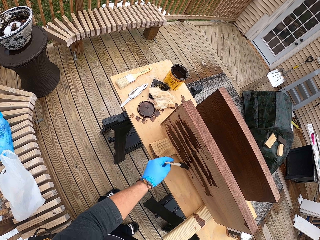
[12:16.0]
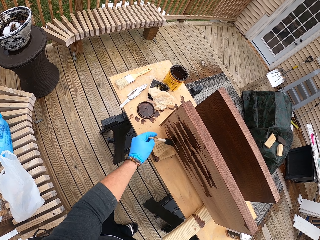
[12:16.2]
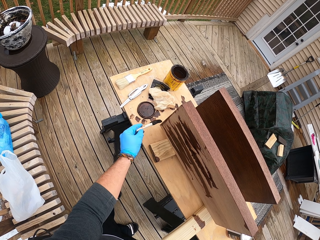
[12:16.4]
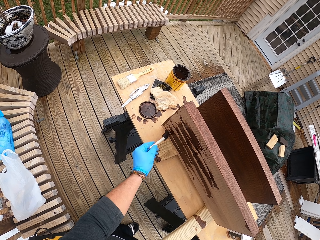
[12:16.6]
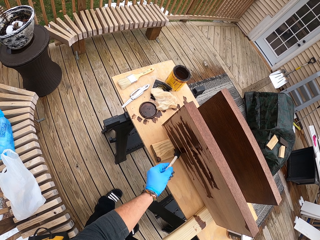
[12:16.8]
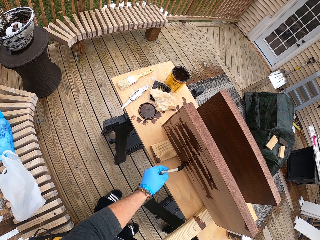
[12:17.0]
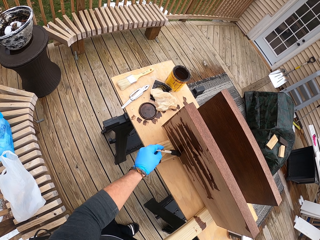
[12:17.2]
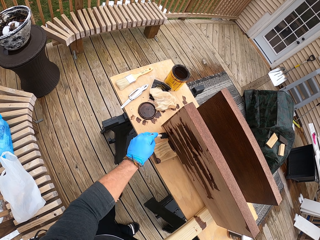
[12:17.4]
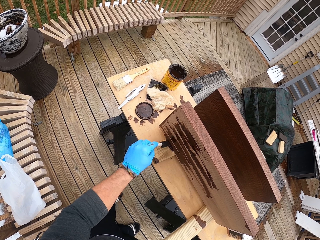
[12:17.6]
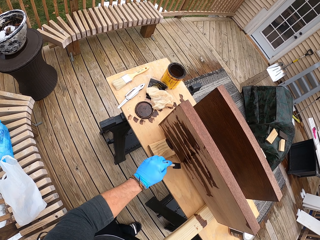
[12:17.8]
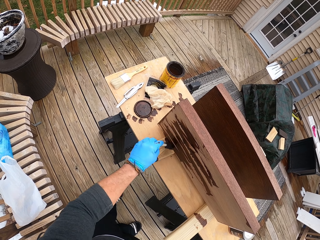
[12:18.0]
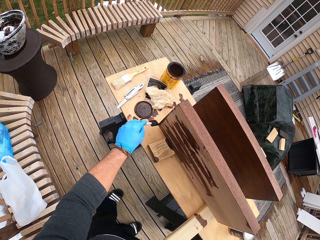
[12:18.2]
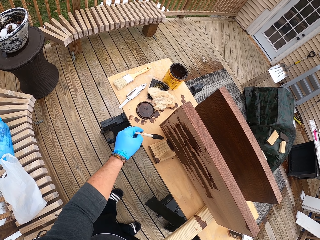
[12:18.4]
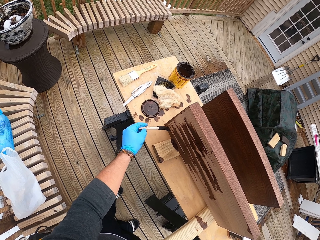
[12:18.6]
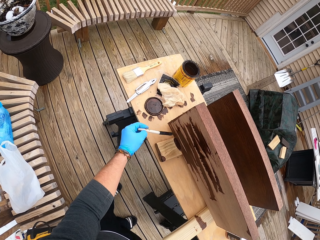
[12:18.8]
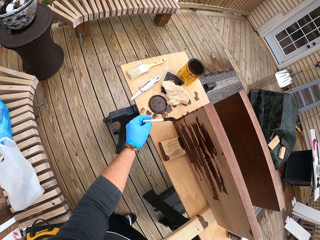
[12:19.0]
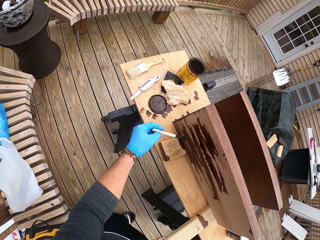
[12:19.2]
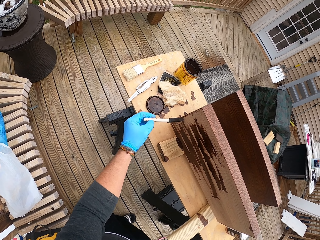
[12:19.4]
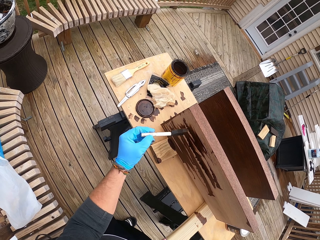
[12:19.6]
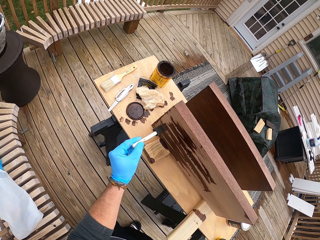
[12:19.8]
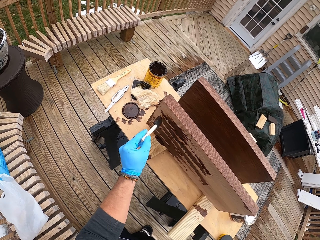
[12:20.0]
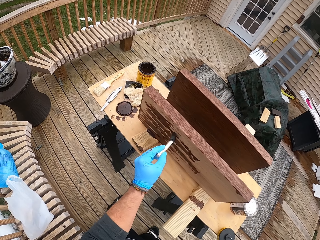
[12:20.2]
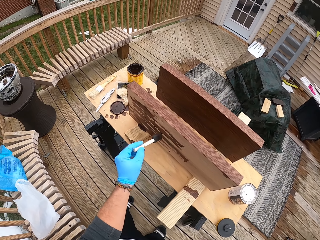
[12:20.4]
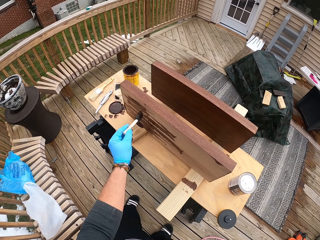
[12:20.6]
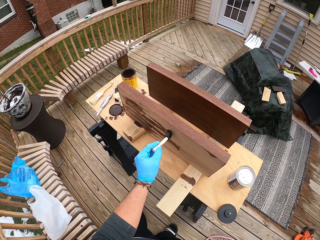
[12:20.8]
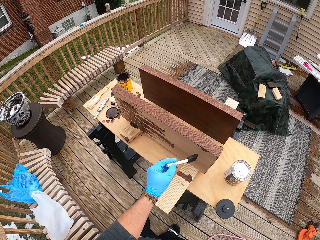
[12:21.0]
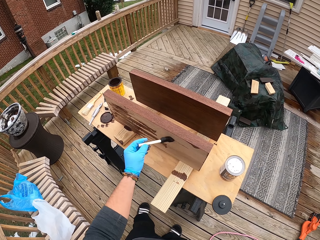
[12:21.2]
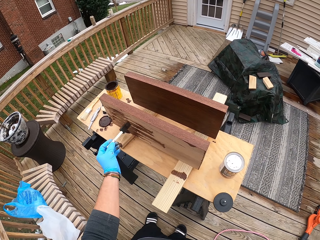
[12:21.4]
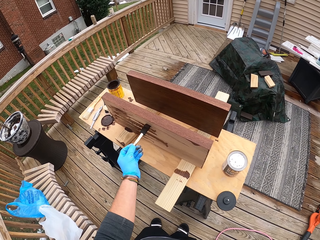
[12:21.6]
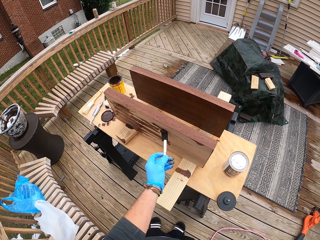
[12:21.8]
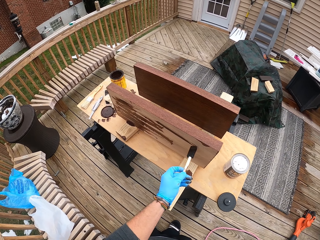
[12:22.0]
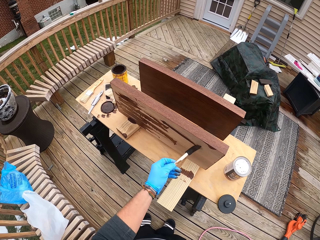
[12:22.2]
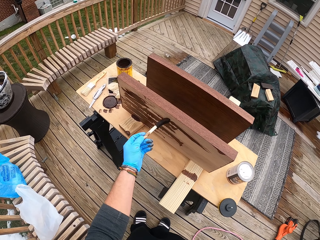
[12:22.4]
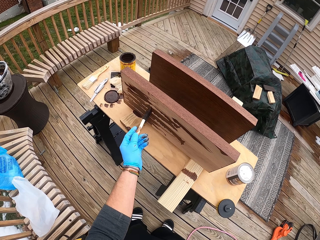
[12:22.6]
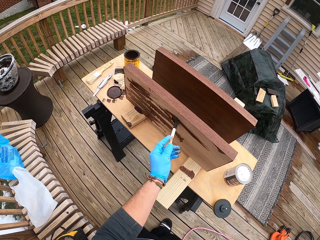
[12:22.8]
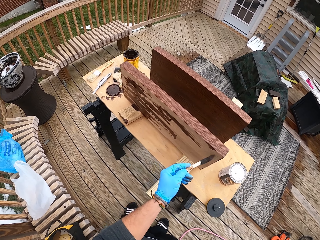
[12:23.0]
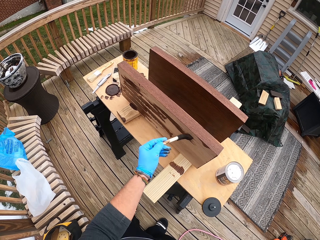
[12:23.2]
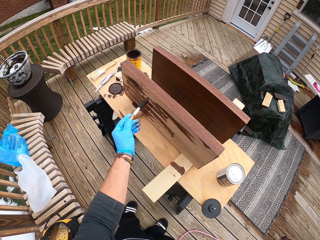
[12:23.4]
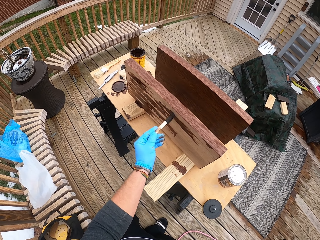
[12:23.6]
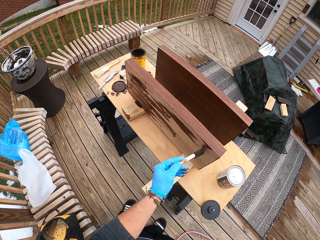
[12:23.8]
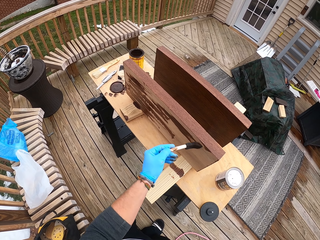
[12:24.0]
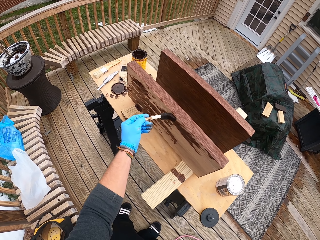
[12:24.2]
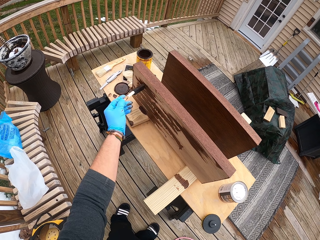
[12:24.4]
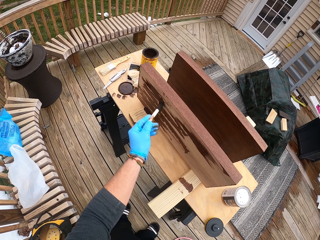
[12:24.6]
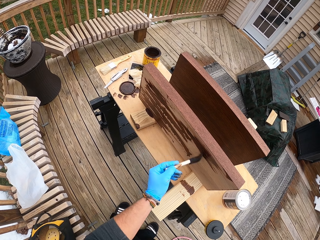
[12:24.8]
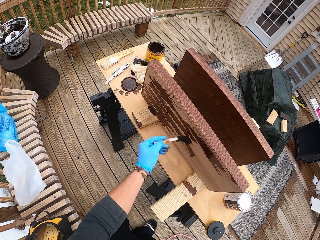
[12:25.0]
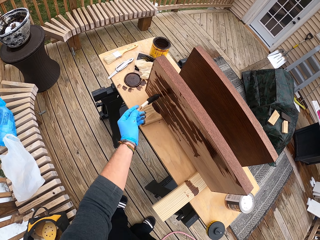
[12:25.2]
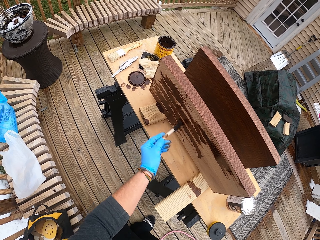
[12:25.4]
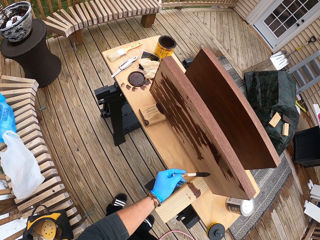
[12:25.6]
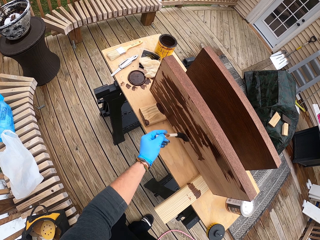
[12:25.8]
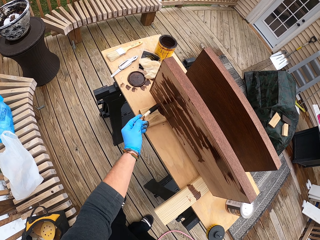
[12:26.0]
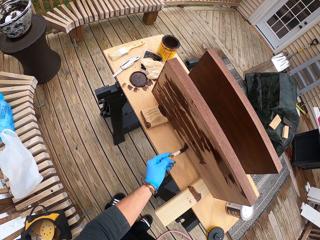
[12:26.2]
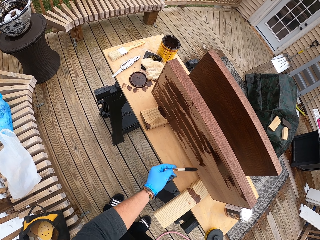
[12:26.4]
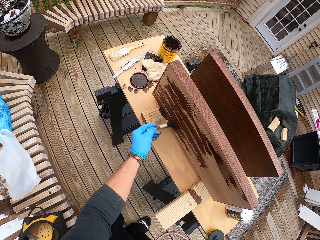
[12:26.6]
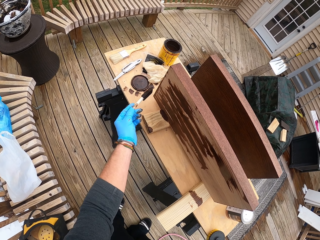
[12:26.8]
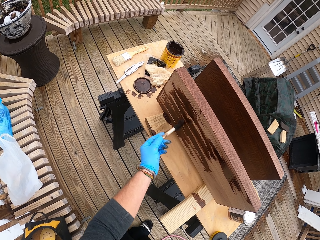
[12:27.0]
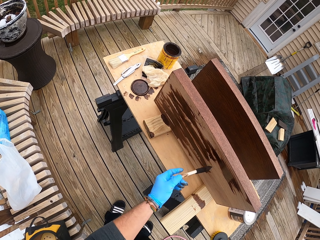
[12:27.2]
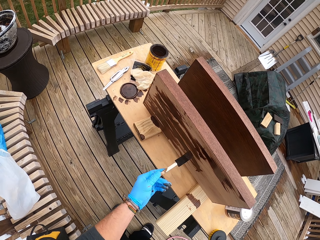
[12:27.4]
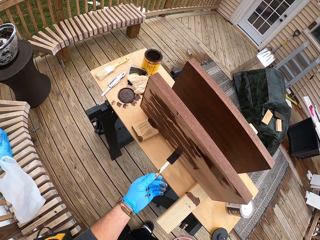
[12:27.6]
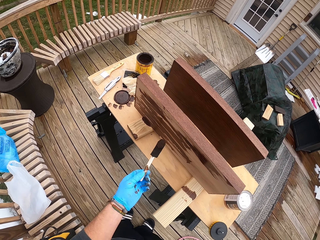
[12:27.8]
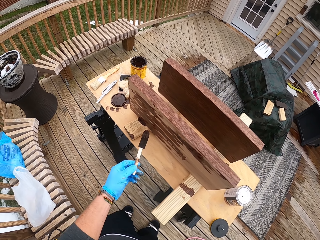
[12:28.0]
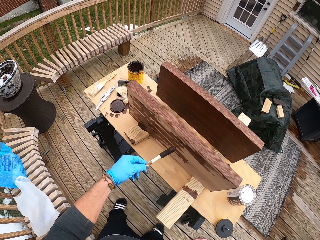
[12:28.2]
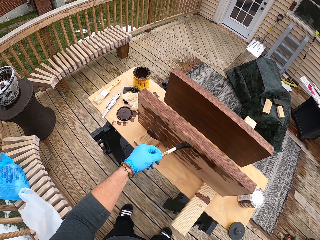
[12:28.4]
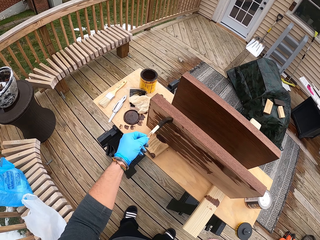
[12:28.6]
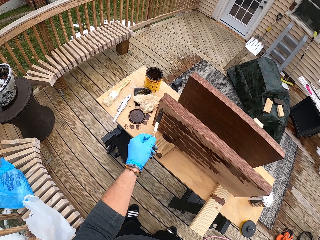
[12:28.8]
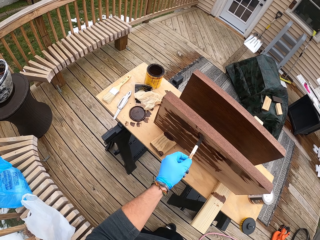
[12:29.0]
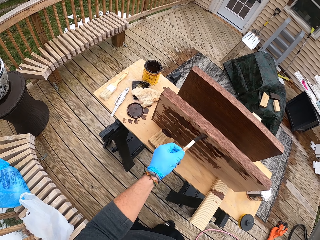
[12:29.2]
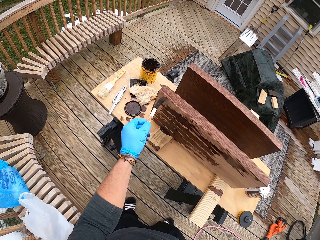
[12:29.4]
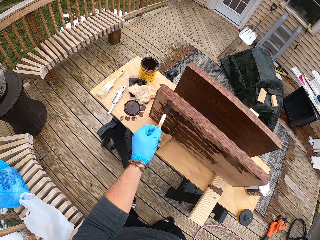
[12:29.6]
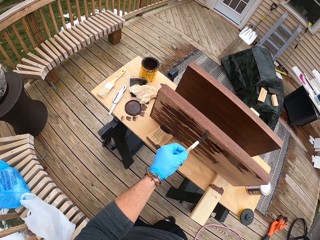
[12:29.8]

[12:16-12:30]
The camera wearer paints wood with a paintbrush repeatedly.

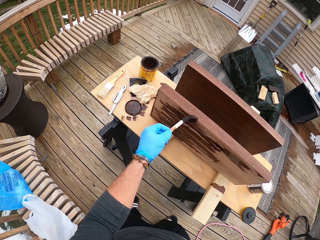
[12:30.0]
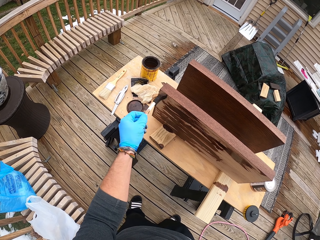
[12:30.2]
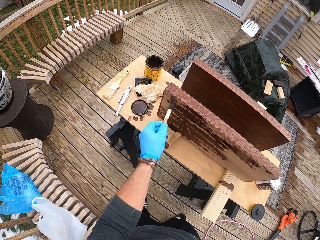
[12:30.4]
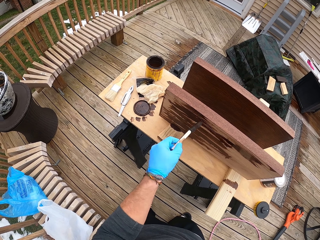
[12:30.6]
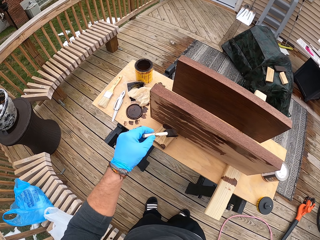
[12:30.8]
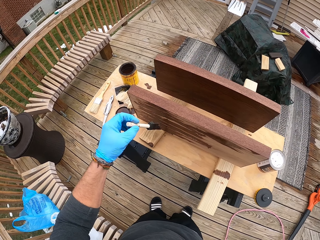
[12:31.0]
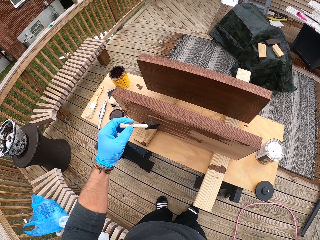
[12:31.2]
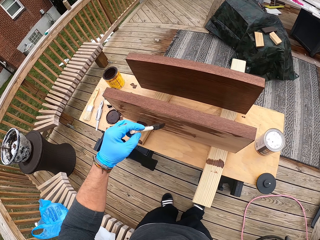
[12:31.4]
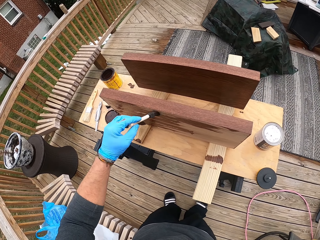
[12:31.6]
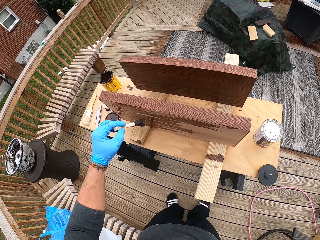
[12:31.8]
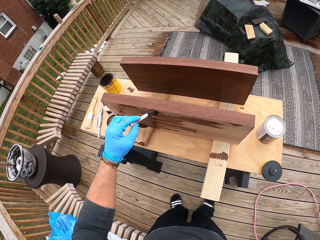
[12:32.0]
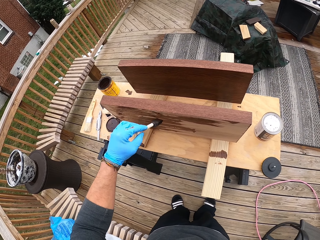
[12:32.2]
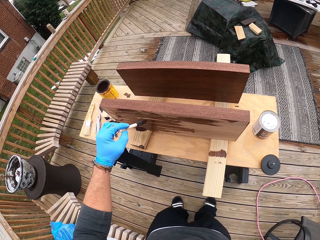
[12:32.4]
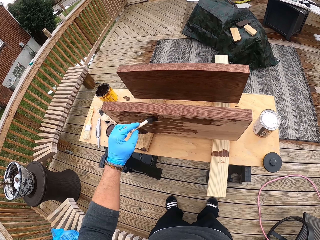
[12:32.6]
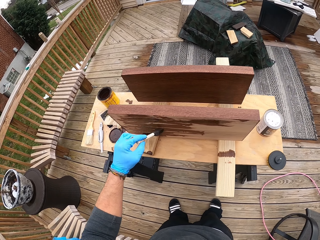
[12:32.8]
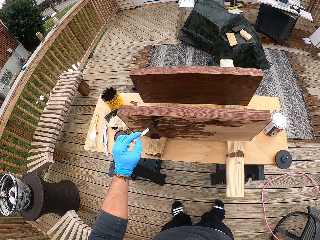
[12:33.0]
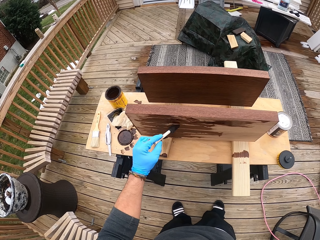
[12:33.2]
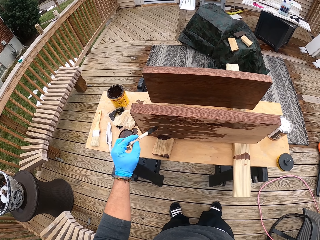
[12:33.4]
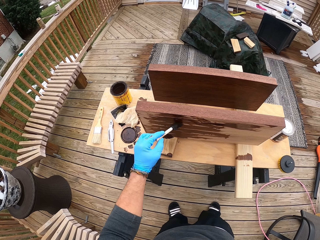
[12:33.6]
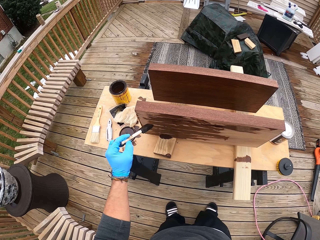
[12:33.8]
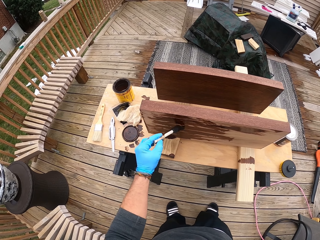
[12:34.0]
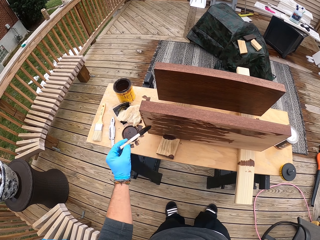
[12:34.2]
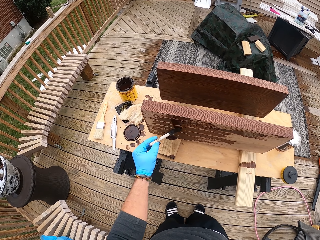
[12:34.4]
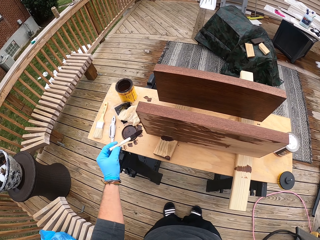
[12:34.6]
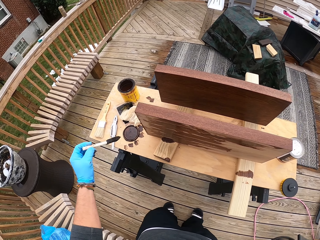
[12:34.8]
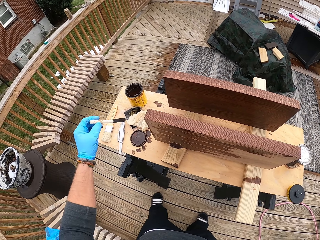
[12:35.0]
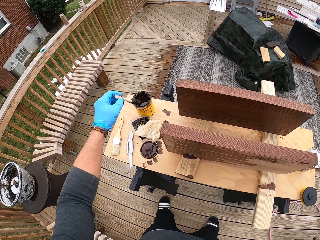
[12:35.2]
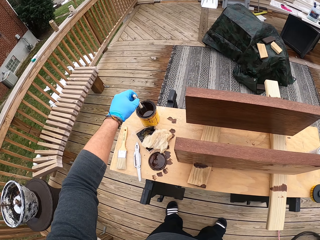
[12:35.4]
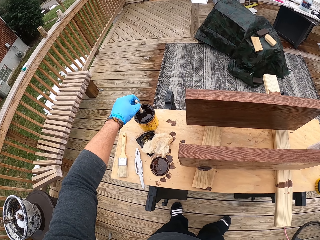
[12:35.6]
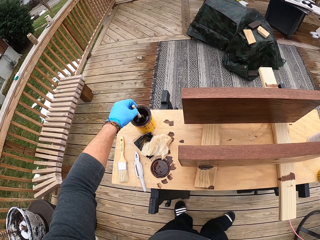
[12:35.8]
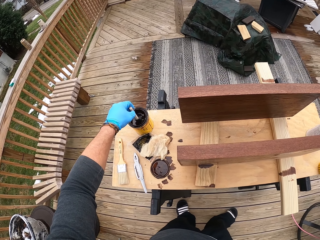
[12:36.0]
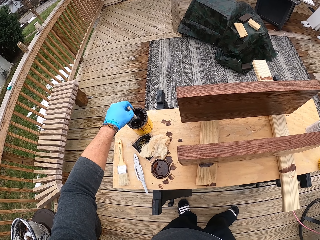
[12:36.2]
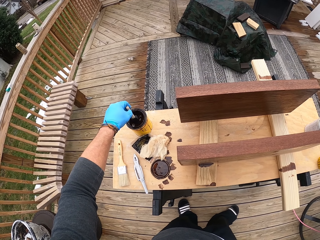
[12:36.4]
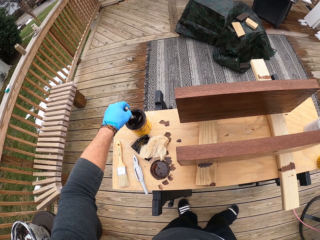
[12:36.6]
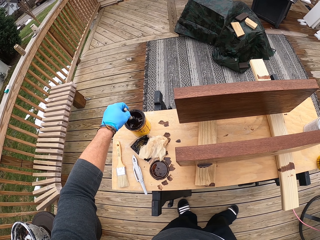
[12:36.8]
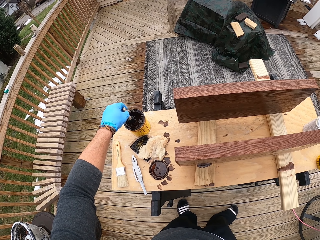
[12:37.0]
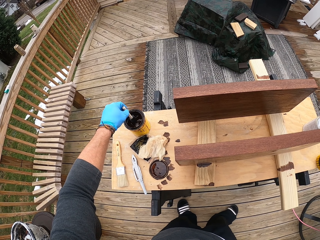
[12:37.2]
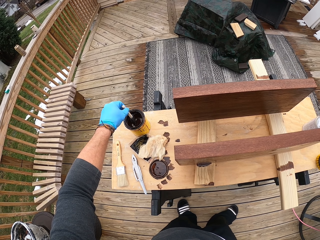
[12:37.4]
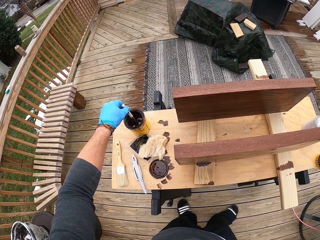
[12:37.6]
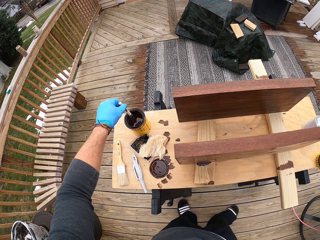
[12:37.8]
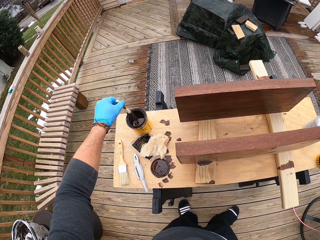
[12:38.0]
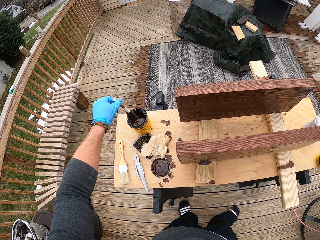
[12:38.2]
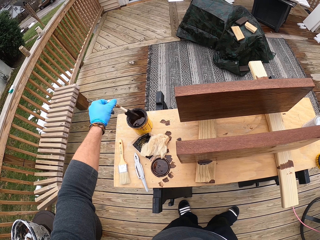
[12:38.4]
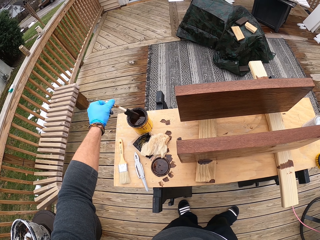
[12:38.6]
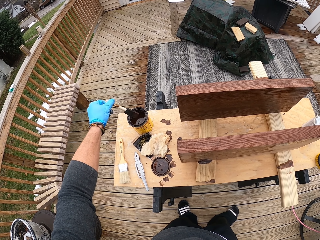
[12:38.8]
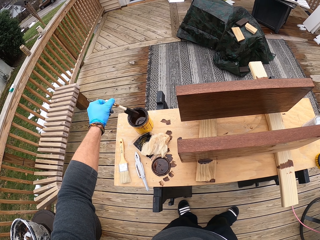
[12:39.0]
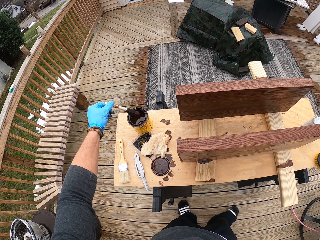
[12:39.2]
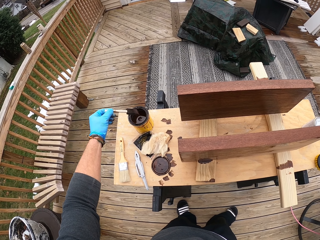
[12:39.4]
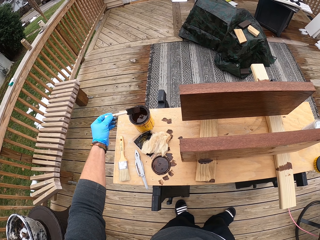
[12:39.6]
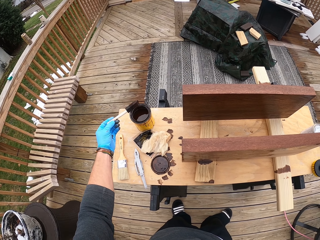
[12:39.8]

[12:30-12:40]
The camera wearer paints wood with a paintbrush. He paints the wood with the paintbrush again. He scoops paint from the container with the paintbrush in his left hand.
